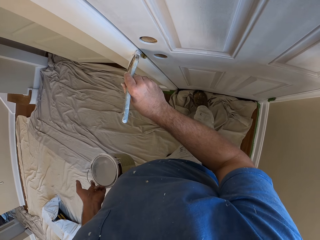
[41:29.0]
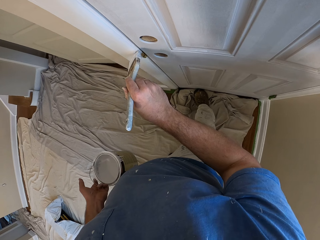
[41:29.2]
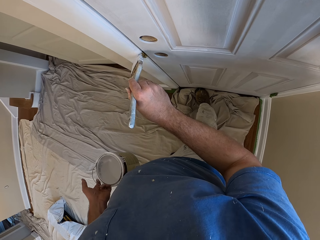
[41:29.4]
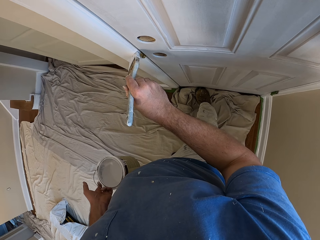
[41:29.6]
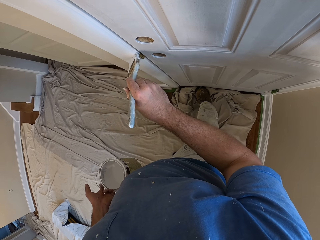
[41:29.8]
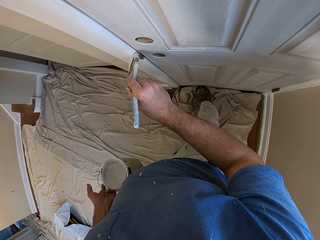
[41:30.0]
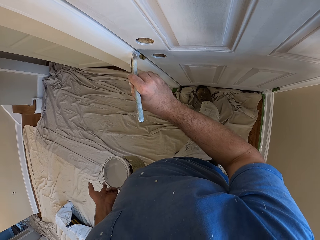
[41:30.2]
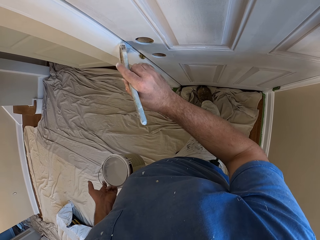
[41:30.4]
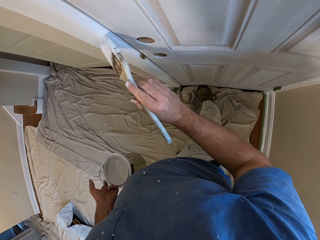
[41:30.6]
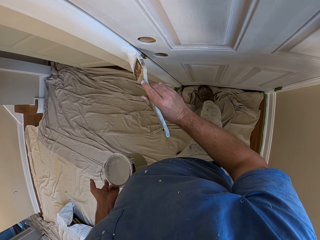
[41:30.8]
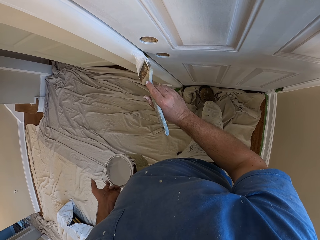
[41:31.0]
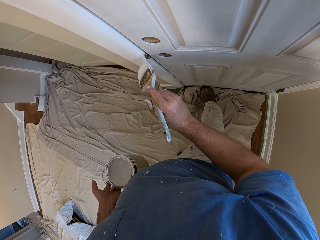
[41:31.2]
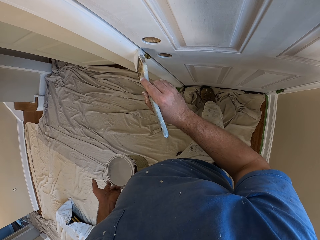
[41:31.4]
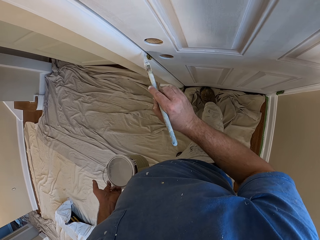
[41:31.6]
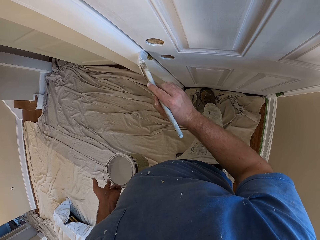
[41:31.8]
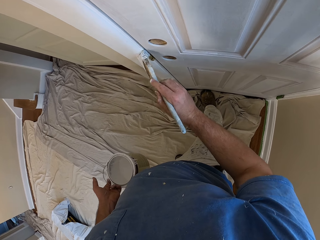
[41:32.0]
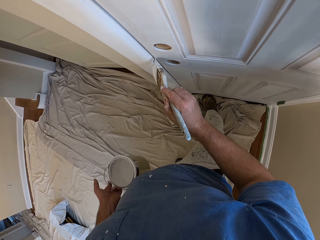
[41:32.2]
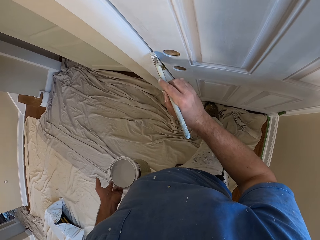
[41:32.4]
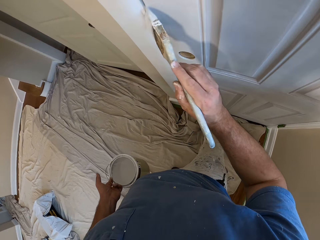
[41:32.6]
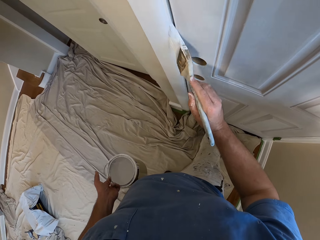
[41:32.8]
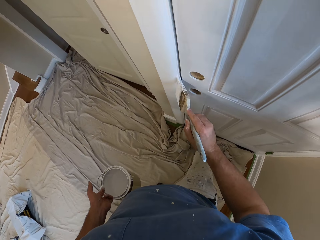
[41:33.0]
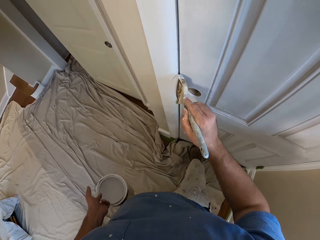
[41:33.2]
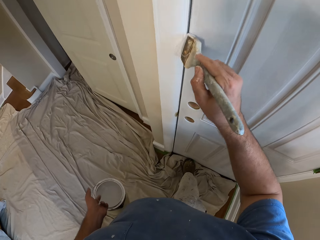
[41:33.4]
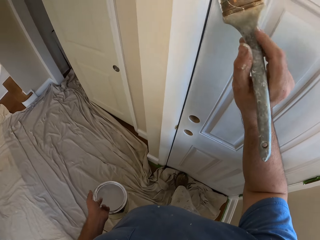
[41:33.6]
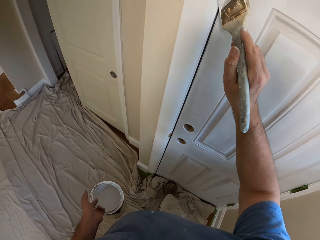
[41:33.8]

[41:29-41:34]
The camera wearer paints the frame of the door with the paint brush in his right hand.
